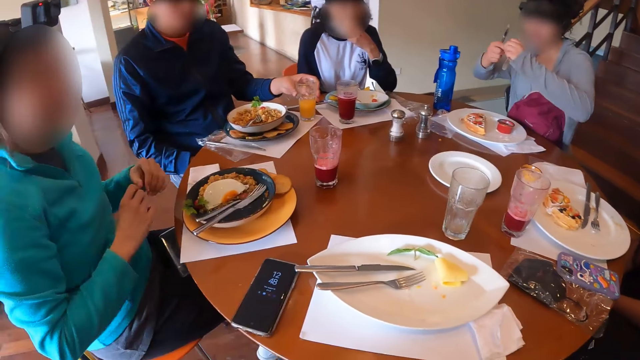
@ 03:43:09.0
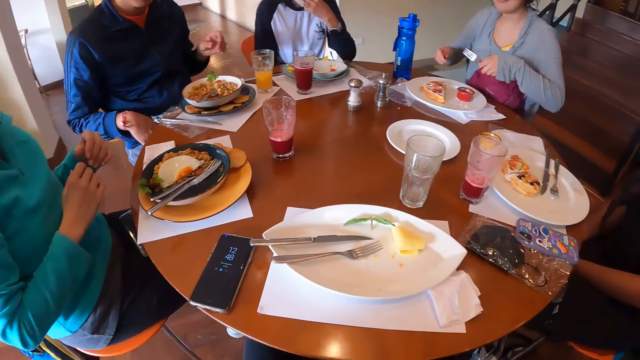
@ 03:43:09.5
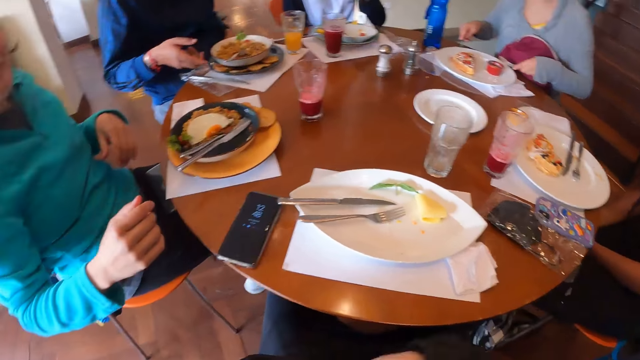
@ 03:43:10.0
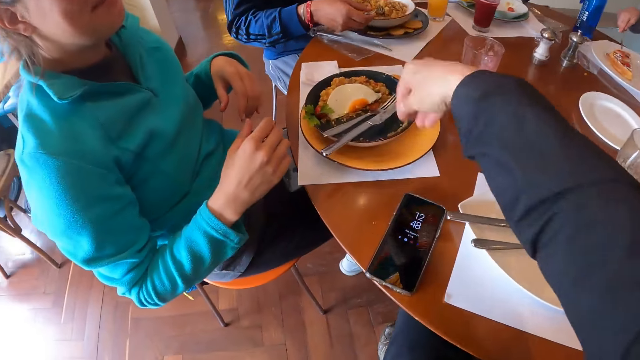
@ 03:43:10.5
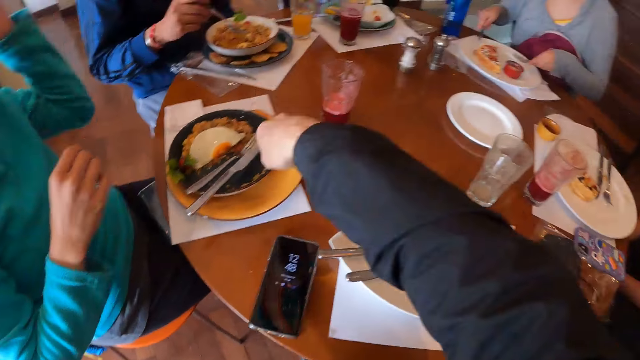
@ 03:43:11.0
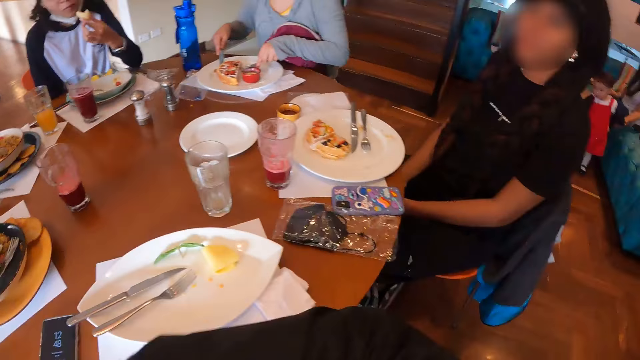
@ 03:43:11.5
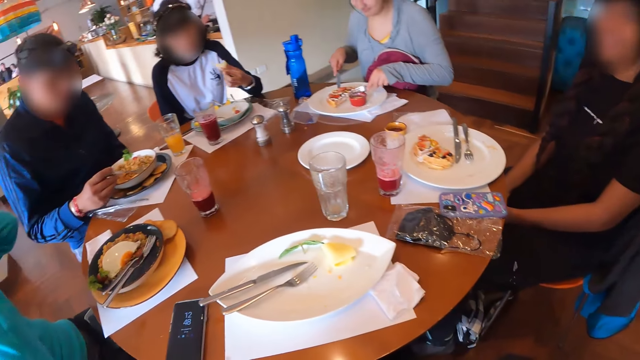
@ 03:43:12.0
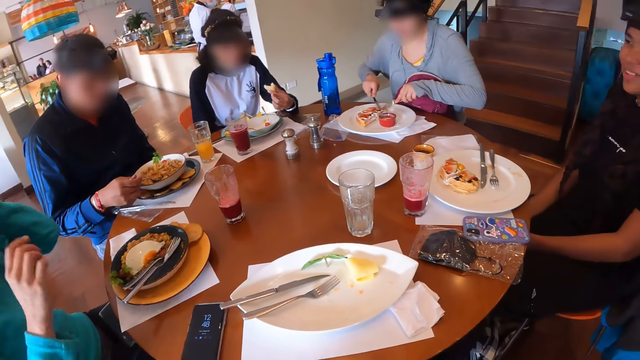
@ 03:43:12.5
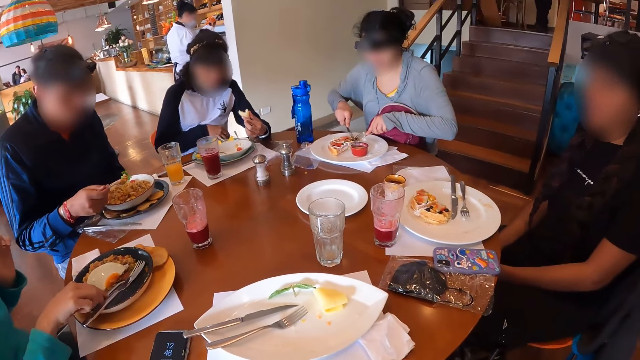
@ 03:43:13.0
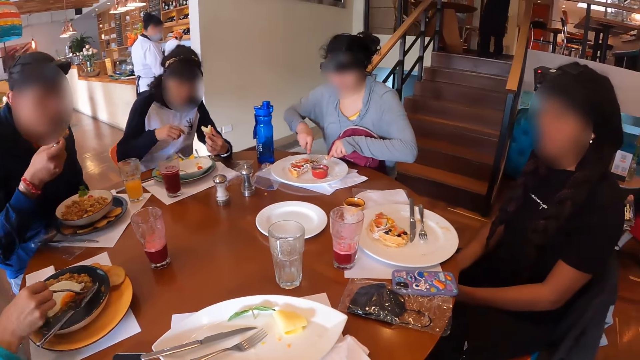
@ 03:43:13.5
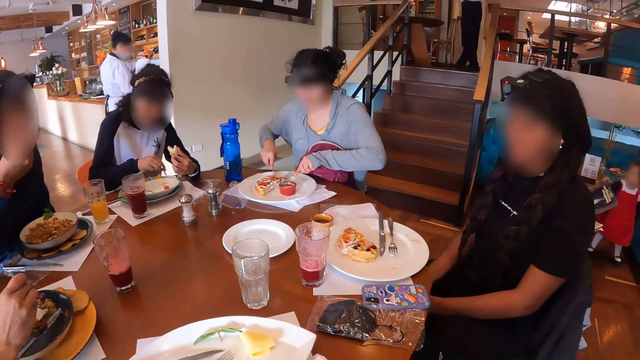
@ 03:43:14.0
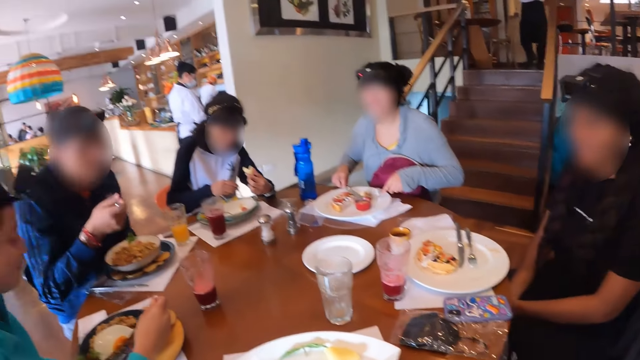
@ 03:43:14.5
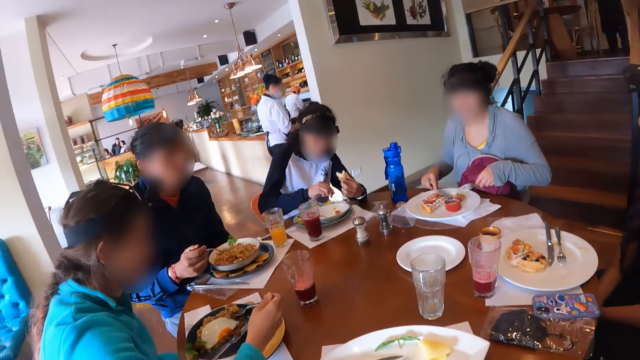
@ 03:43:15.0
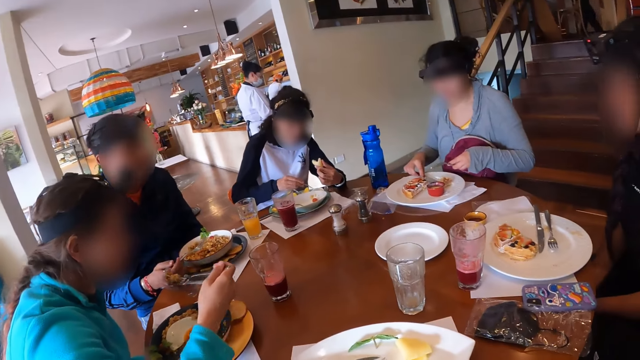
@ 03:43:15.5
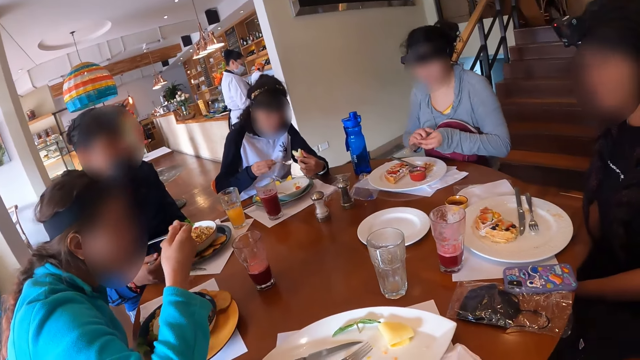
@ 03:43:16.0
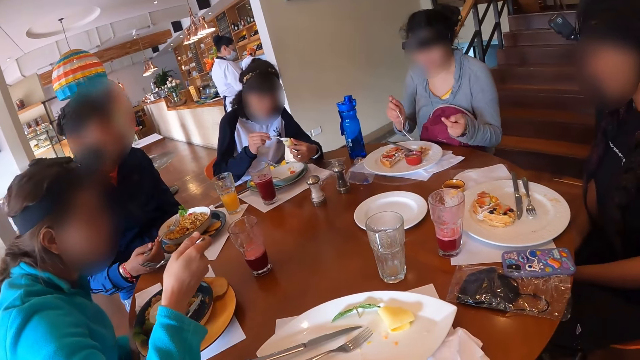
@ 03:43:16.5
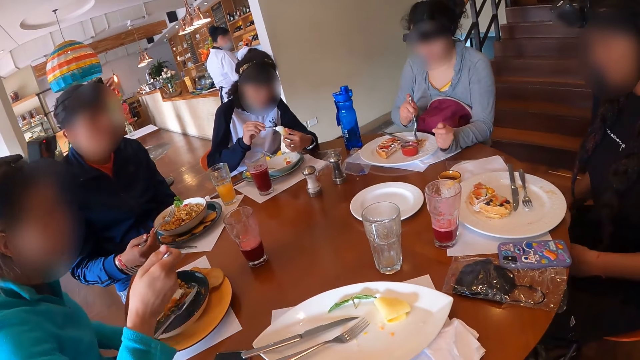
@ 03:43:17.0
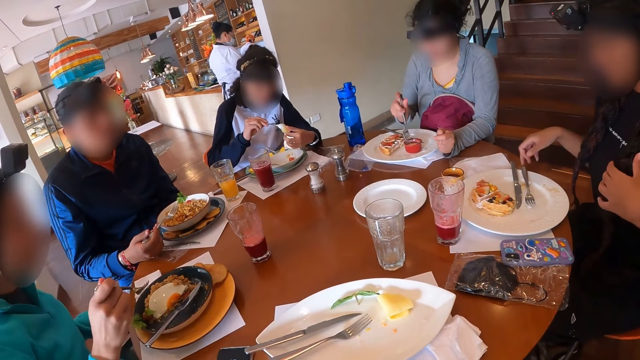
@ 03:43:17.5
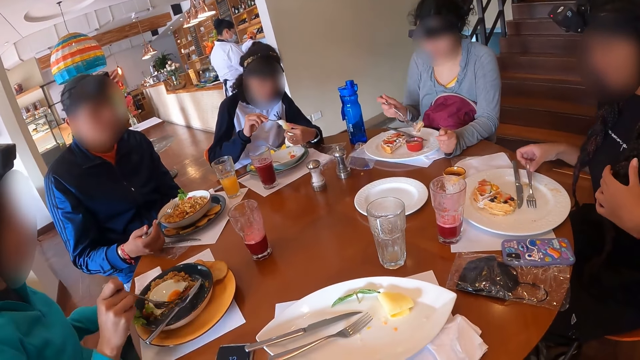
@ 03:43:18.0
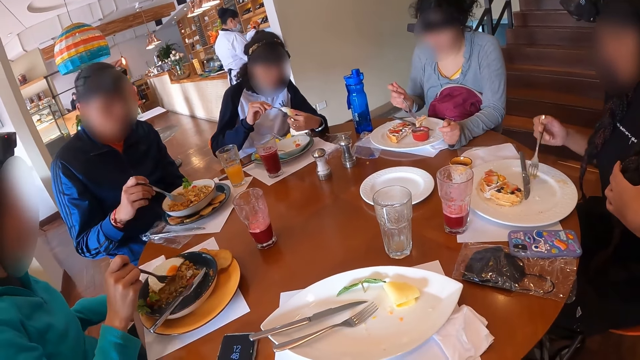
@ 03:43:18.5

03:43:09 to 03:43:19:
A woman moves hands. The camera wearer moves hands. A man takes eggs from the plate on the table with the fork in his right hand. Another woman slices the pancake in the plate with the knife in her right hand. The man eats the eggs from the plate on the table with the fork in his right hand. The first woman scoops rice from the plate on the table with the fork in her right hand. A third woman scoops sauce from the bowl of sauce on the table with the spoon in her right hand. The first woman eats rice from the plate on the table with the fork in her right hand. The third woman puts the sauce on the bread in her left hand with the spoon in her right hand. The second woman picks up the piece of pancake from the plate on the table with the fork in her left hand. A fourth woman picks up the fork on the plate with her right hand.

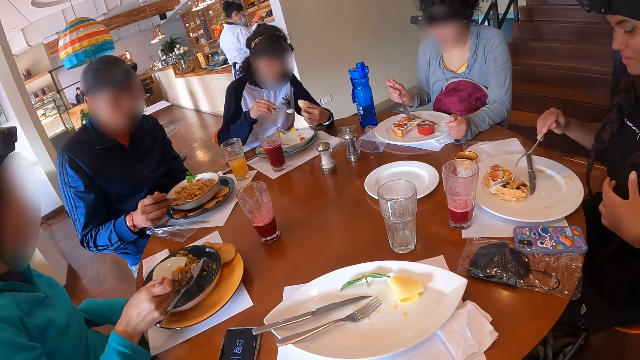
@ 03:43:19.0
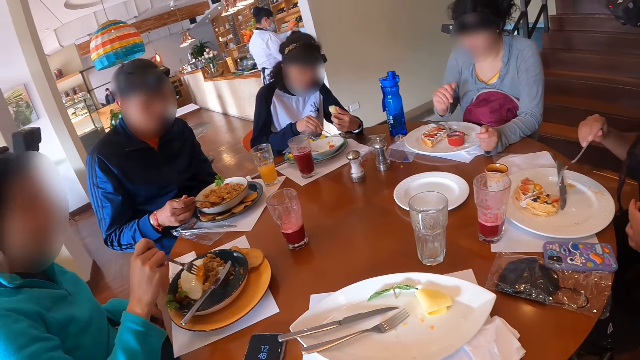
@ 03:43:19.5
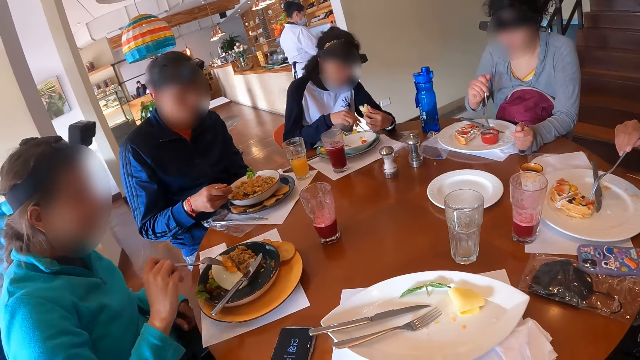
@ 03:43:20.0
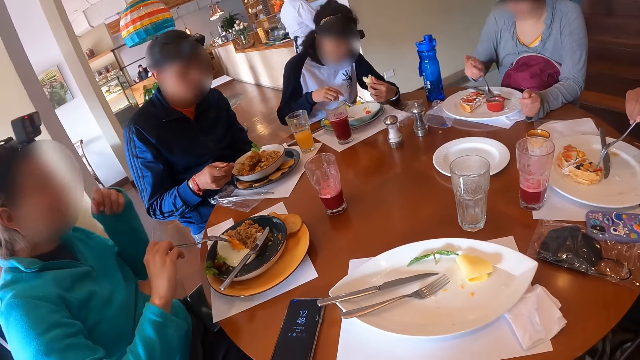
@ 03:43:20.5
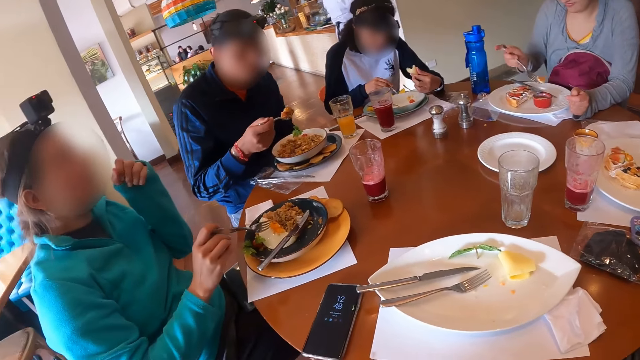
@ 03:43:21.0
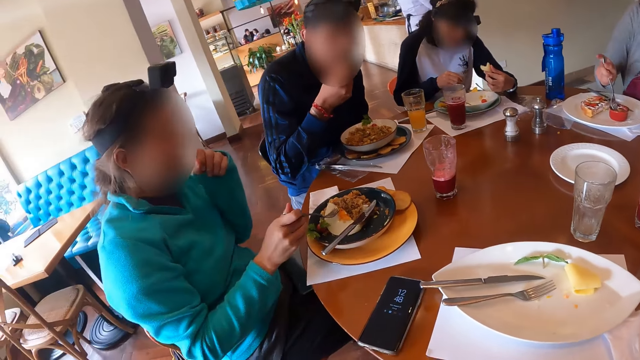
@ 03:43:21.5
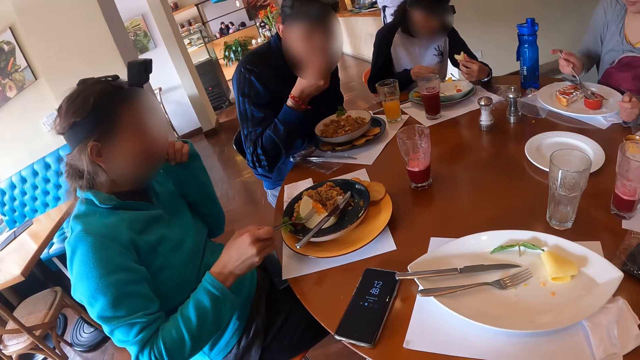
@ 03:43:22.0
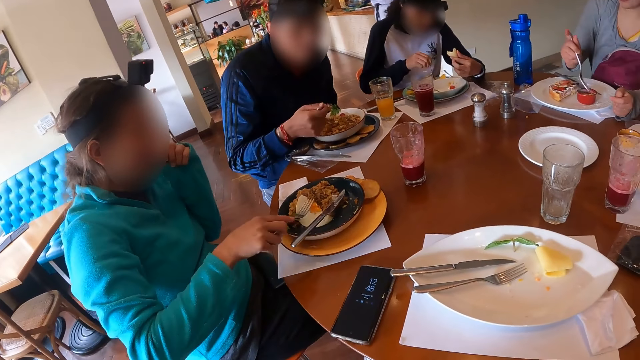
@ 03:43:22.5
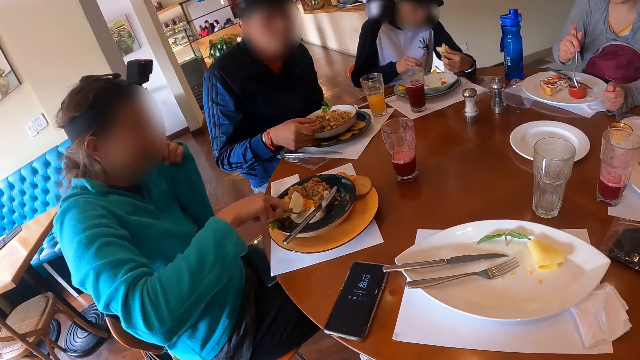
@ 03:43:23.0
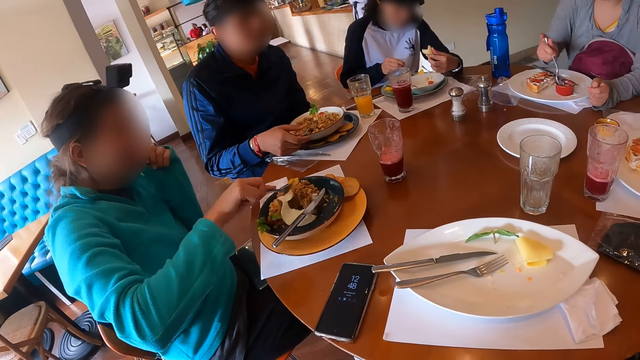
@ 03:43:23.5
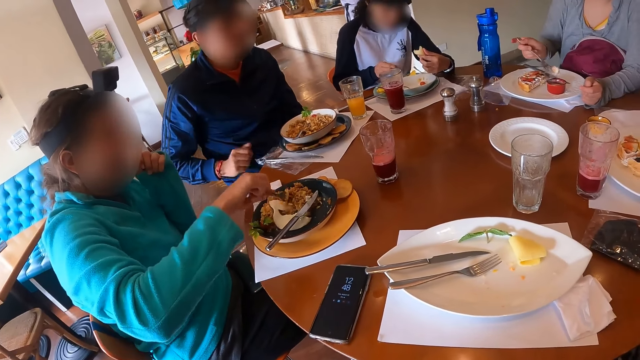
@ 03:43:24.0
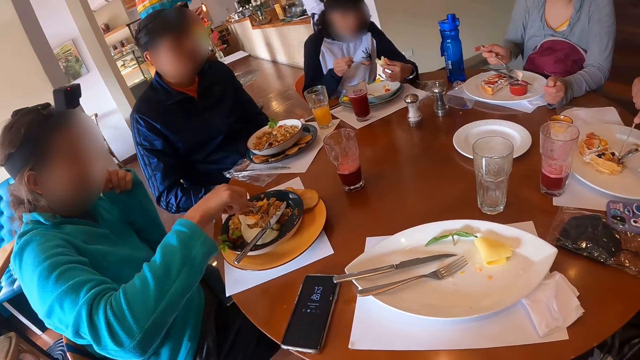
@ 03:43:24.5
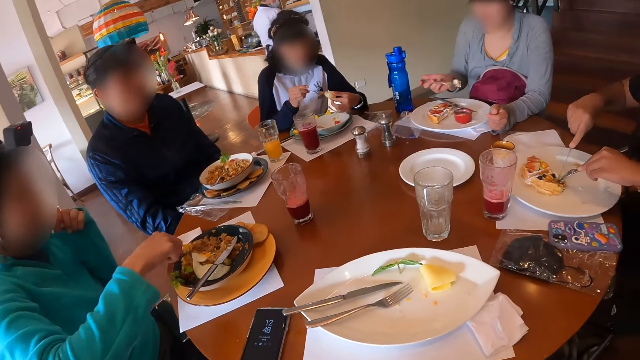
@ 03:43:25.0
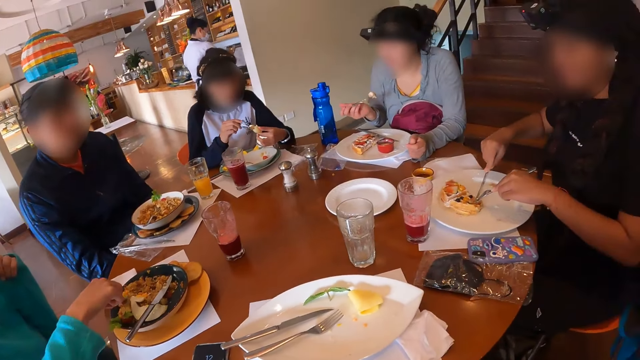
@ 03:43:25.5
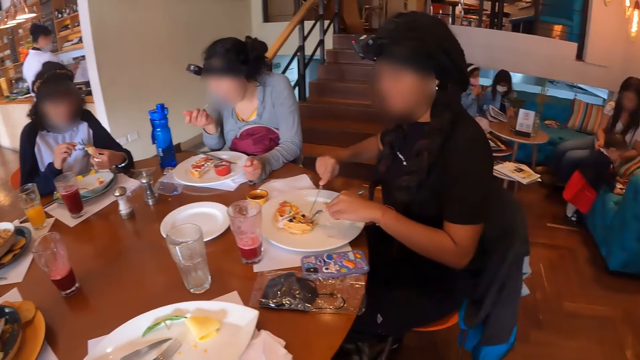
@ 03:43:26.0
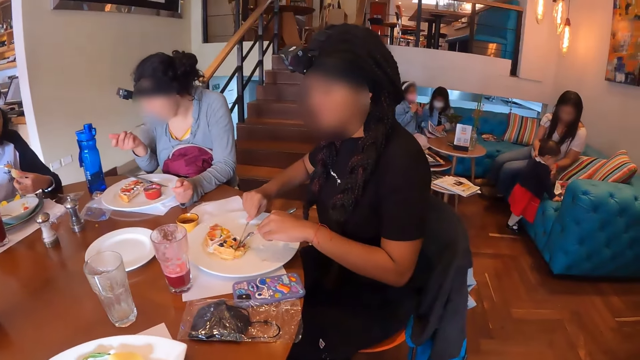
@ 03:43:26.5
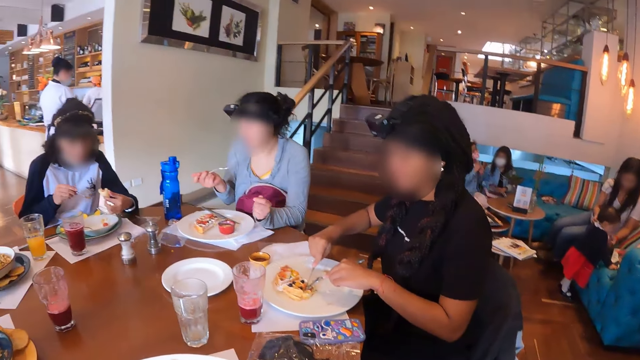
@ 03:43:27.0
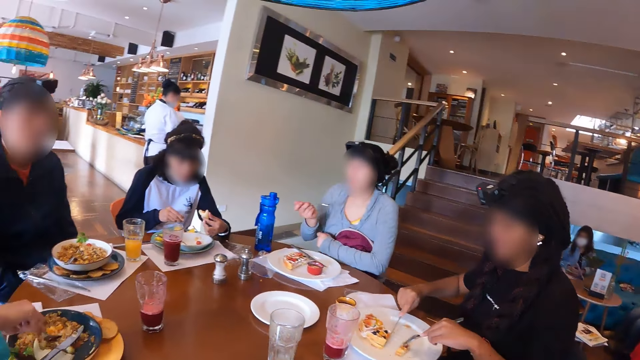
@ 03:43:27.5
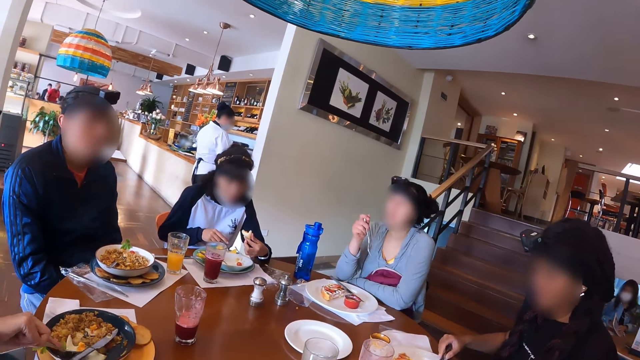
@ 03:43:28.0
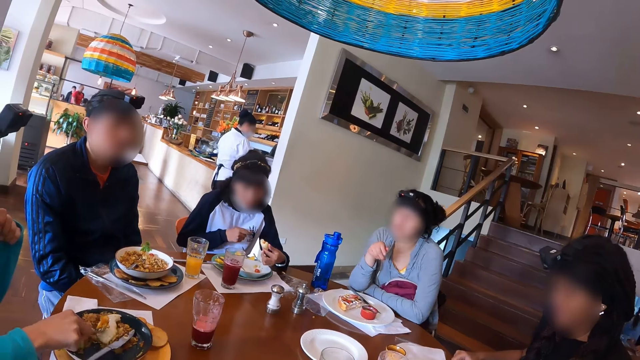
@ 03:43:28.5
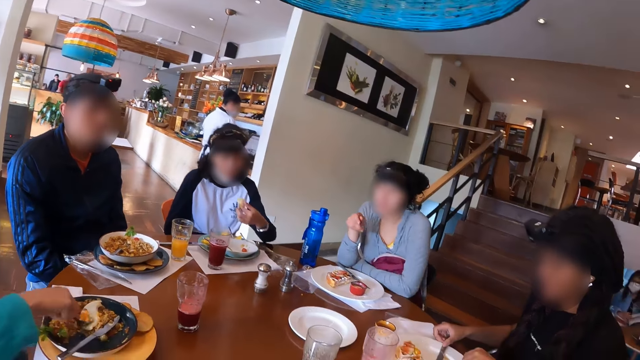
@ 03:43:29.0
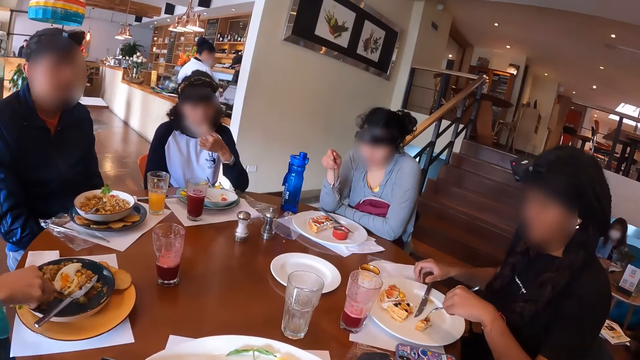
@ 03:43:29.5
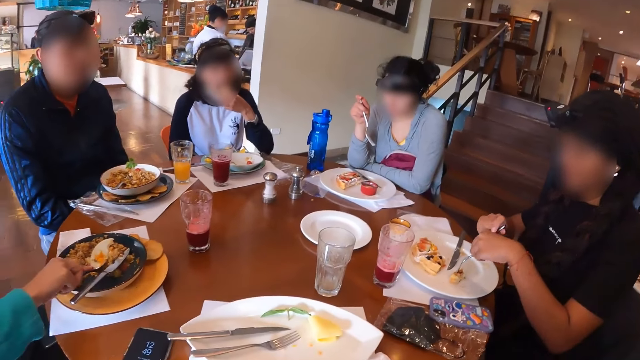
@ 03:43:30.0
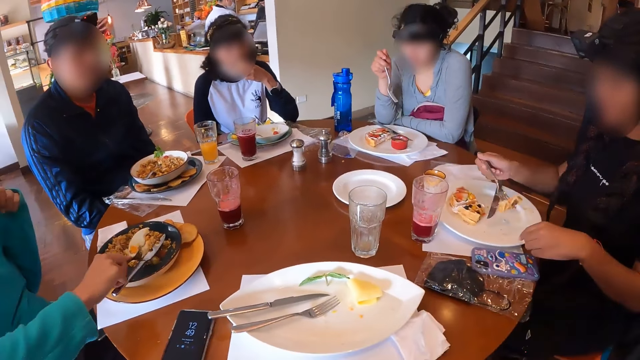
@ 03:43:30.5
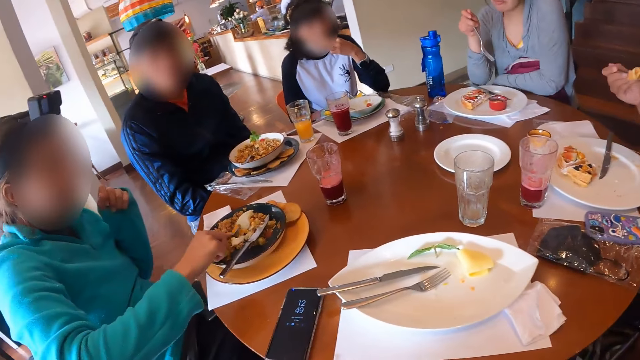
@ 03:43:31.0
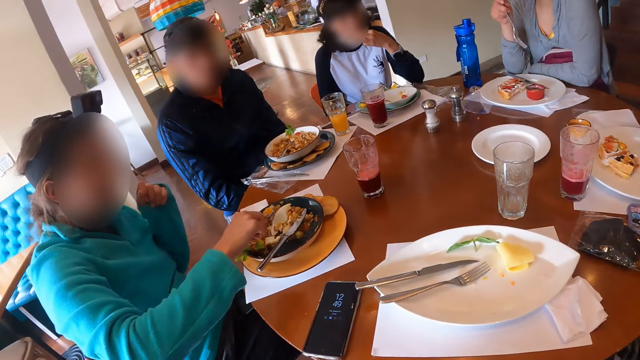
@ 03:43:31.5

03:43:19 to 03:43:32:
A woman touches the pancake in the plate with the fork in her right hand. A man takes eggs from the plate on the table with the fork in his right hand, and eats the eggs from the plate on the table with the fork in his right hand. Another woman puts the pieces of pancake in the bowl of sauce with the fork in her right hand. A third woman cuts a yolk in the plate on the table with the fork in her right hand. A fourth woman scoops sauce from the bowl of sauce on the table with the spoon in her right hand. The fourth woman puts the sauce on the bread in her left hand with the spoon in her right hand. The second woman eats the piece of pancake from the plate on the table with the fork in her left hand. The fourth woman eats the bread with her left hand. The first woman passes the fork from her left hand to her right hand.
